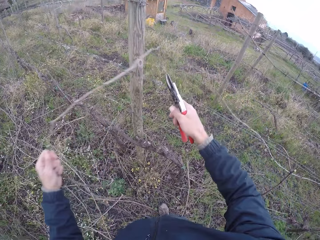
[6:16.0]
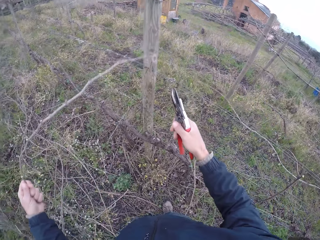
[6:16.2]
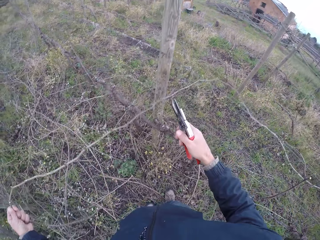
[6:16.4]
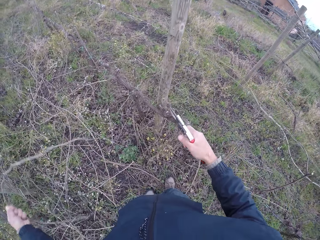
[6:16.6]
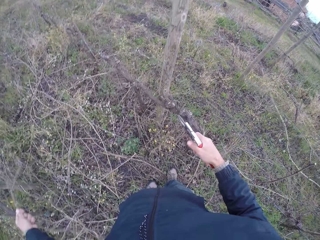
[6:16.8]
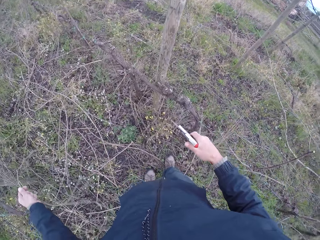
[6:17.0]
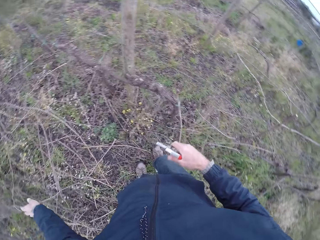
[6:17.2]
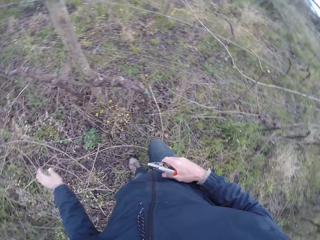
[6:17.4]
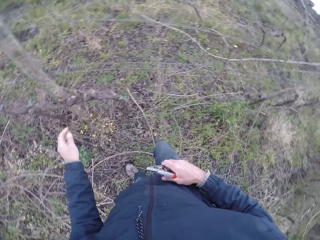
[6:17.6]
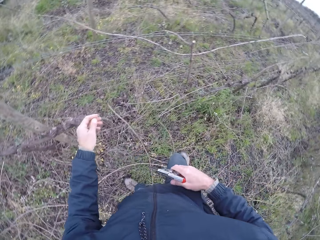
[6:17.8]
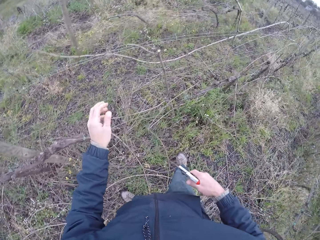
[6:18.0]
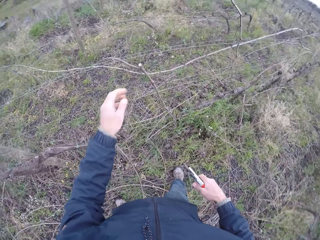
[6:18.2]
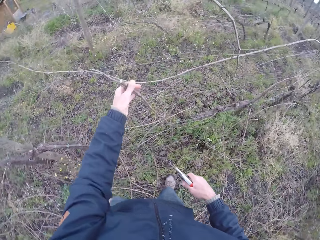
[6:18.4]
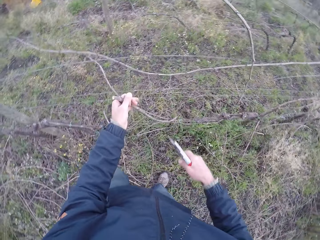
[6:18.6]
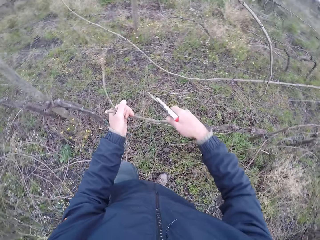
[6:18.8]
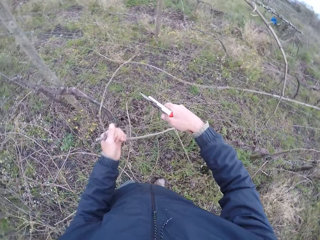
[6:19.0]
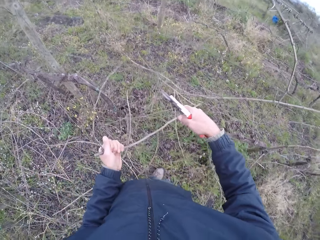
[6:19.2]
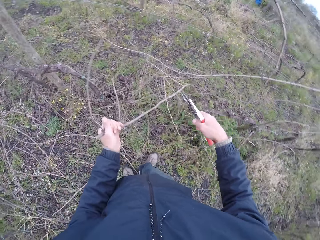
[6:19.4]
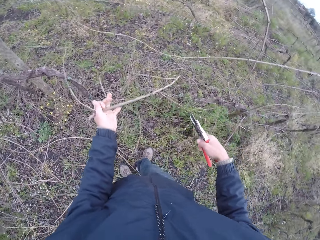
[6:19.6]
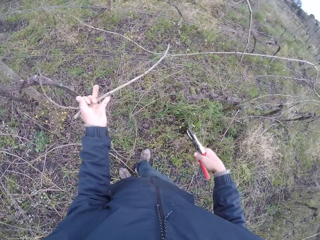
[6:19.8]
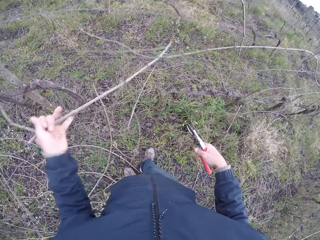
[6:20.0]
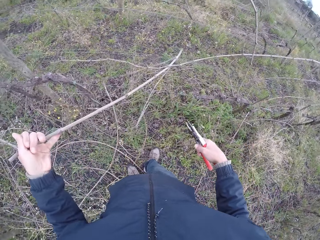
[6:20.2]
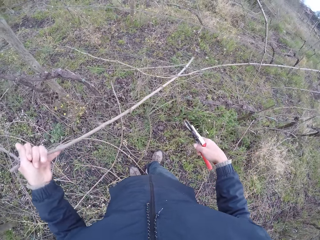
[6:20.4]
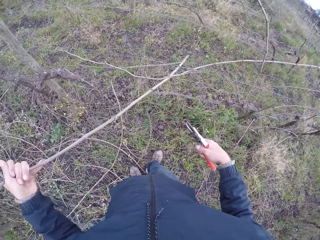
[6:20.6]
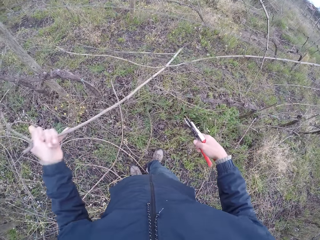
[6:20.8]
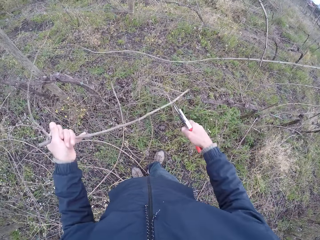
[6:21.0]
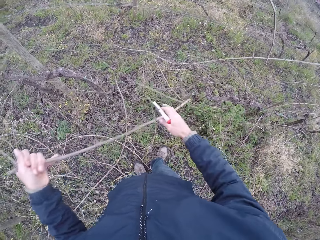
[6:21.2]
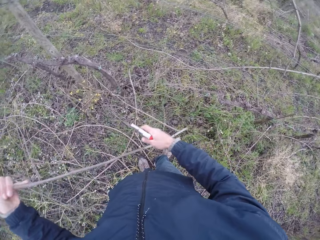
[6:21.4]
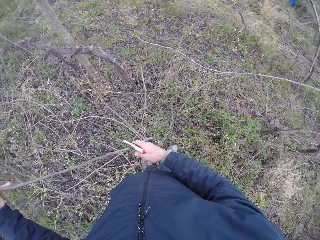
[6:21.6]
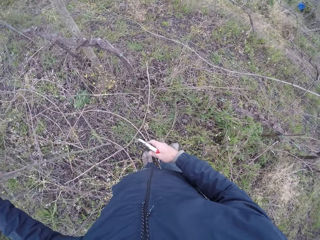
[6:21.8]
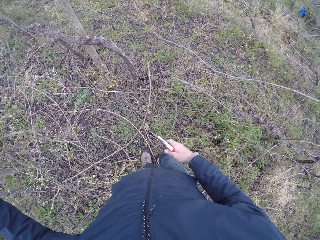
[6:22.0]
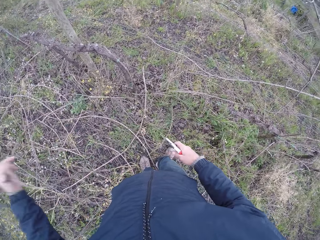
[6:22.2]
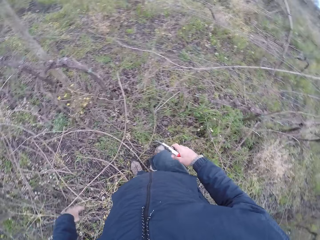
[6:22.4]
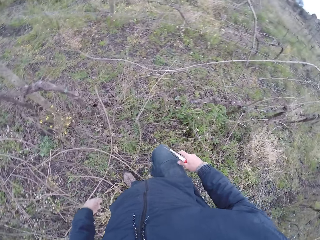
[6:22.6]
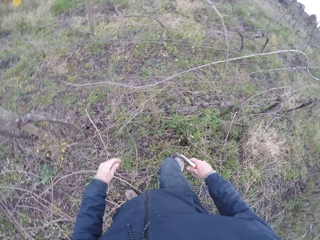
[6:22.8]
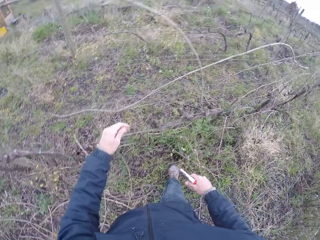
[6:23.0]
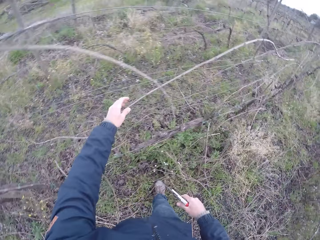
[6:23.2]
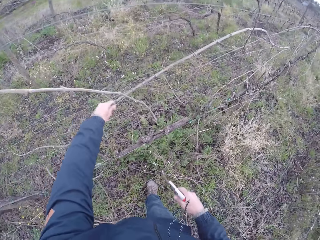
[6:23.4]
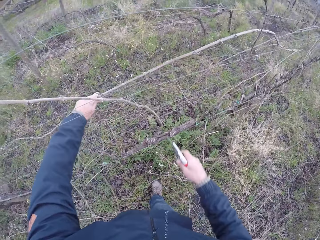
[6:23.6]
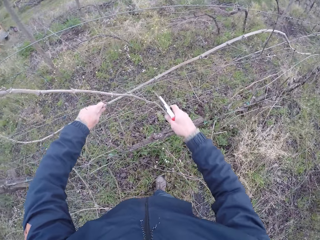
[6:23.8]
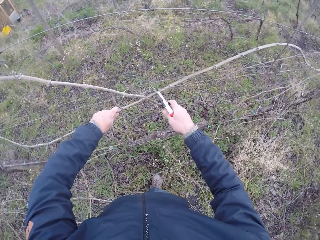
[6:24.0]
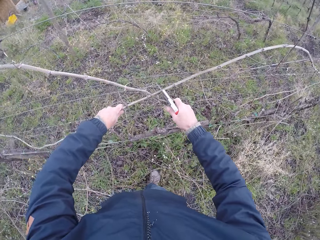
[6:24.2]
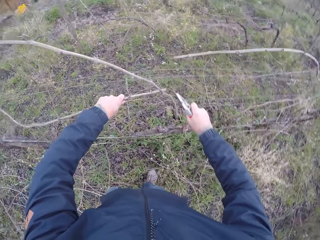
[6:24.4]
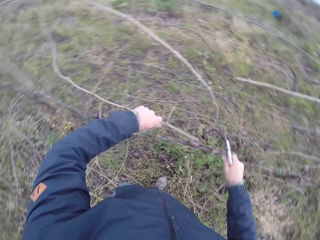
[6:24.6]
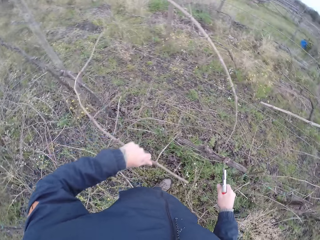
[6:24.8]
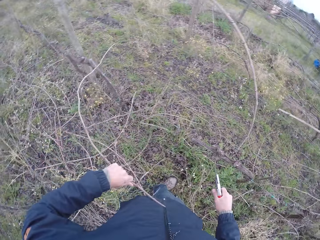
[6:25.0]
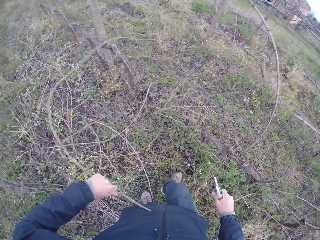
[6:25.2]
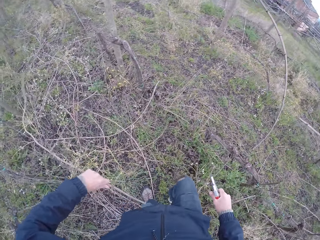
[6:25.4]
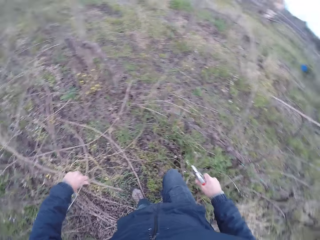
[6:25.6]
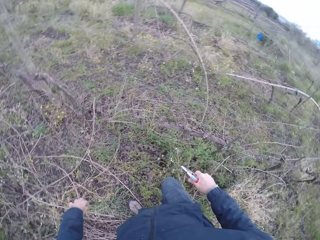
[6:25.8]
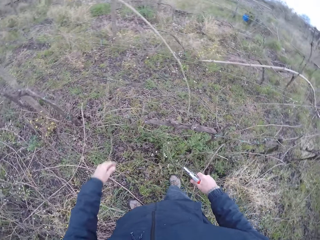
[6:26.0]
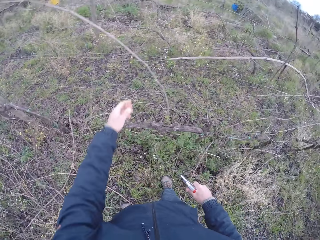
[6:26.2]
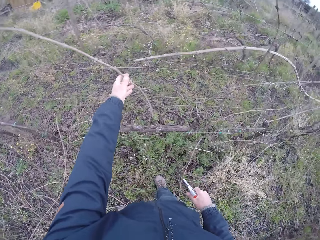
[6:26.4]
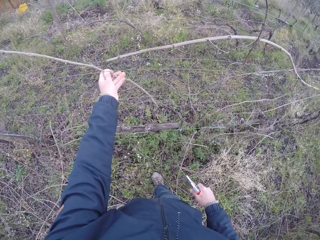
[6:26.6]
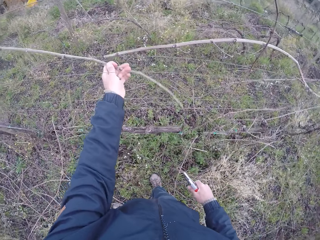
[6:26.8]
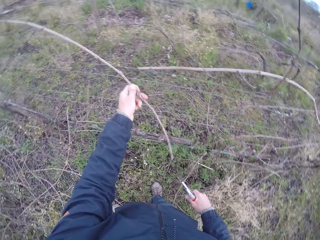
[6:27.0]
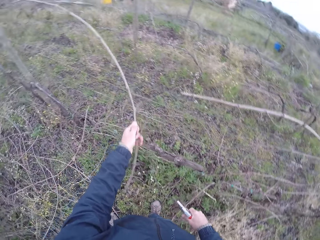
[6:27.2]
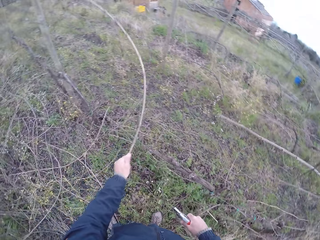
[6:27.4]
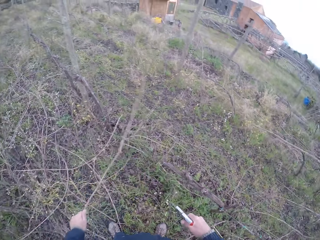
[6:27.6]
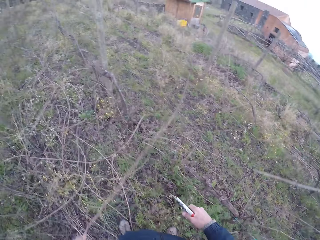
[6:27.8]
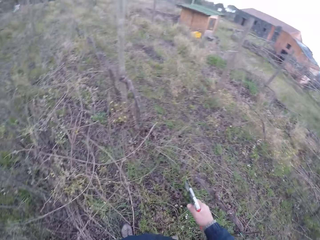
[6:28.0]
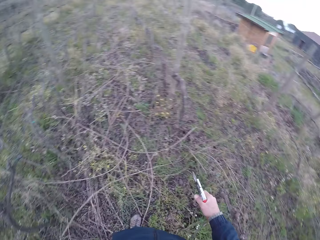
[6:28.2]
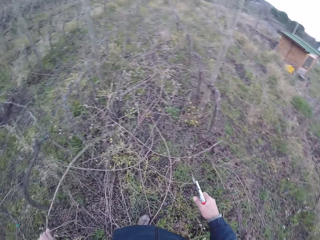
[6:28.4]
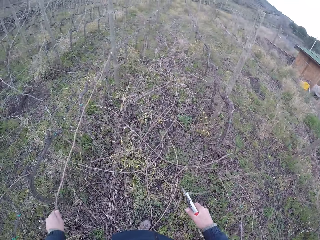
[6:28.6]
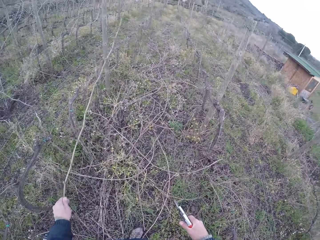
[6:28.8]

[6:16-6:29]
The camera wearer pulls the stick. He drops the twig in his left hand on the ground. He walks down. He holds a twig with his left hand. He removes the twig from a barbed fence with his left hand. He drops the twig in his left hand on the ground. He holds a twig with his left hand. He pulls the stick. He cuts the twig with the pair of pliers in his right hand. He pulls the stick. He drops the twig in his left hand on the ground. He holds a twig with his left hand.

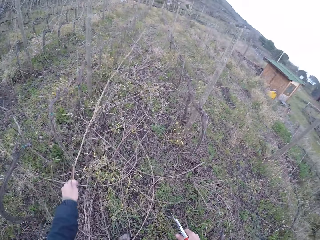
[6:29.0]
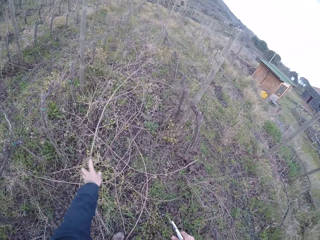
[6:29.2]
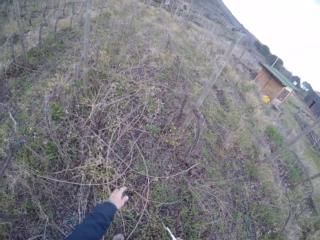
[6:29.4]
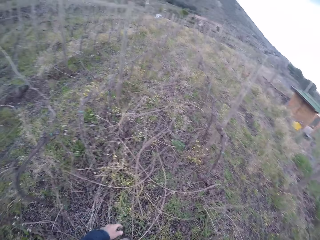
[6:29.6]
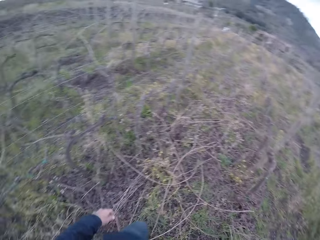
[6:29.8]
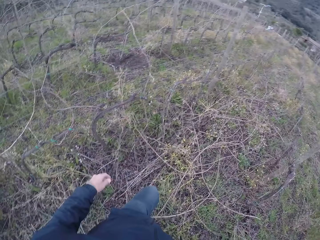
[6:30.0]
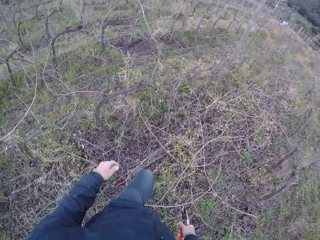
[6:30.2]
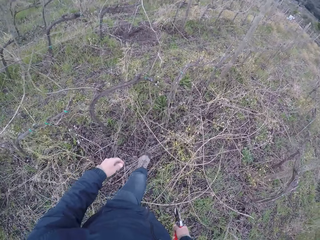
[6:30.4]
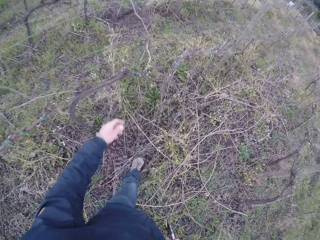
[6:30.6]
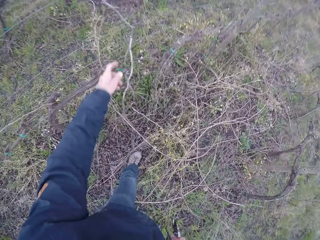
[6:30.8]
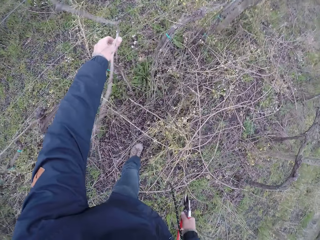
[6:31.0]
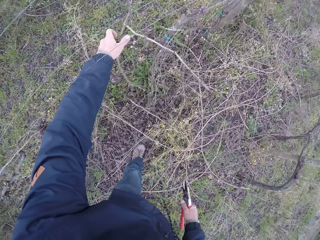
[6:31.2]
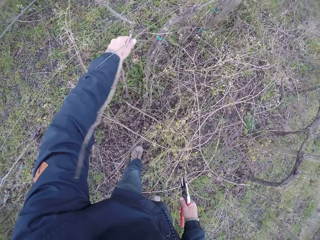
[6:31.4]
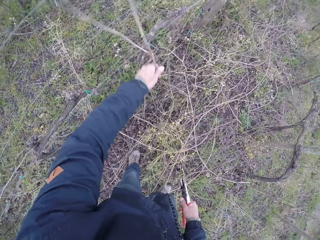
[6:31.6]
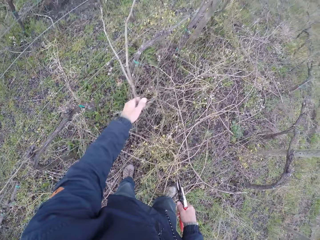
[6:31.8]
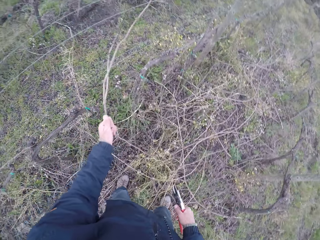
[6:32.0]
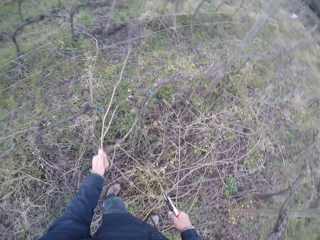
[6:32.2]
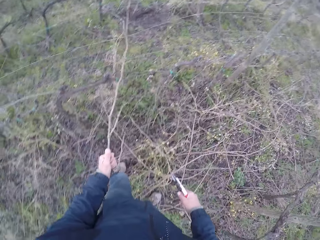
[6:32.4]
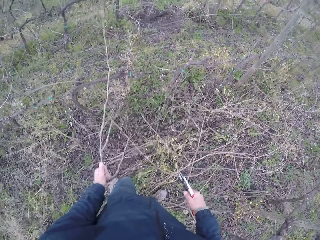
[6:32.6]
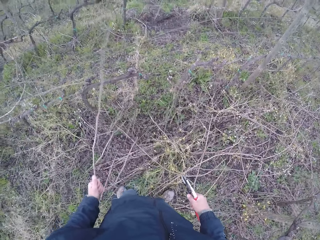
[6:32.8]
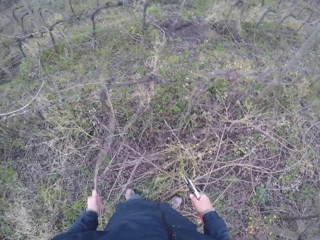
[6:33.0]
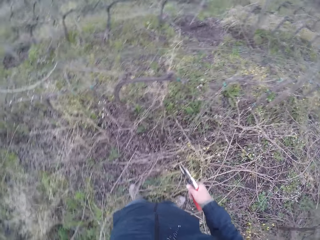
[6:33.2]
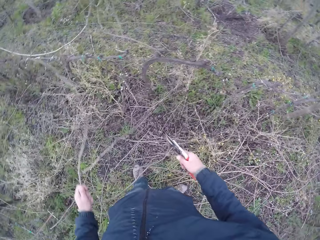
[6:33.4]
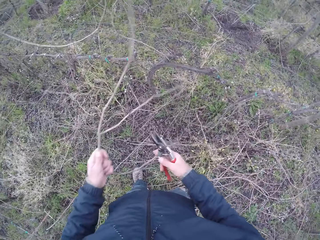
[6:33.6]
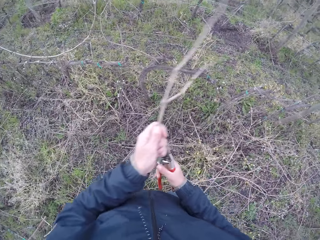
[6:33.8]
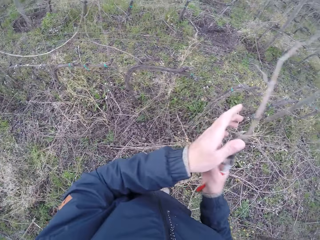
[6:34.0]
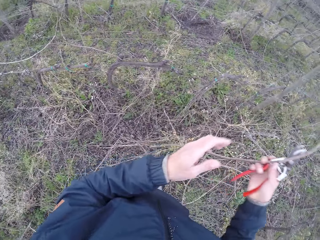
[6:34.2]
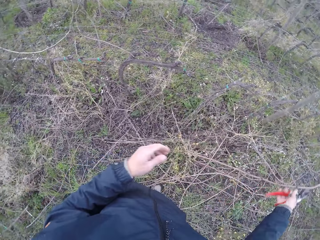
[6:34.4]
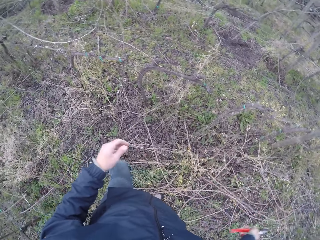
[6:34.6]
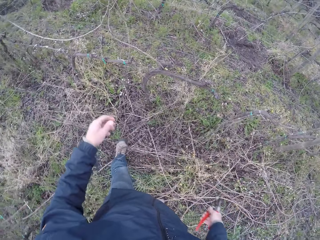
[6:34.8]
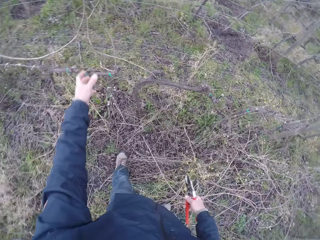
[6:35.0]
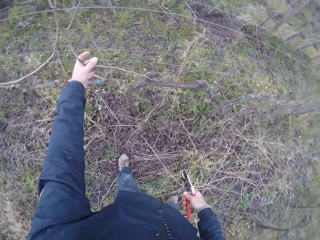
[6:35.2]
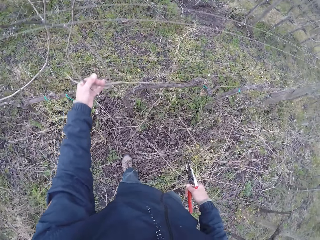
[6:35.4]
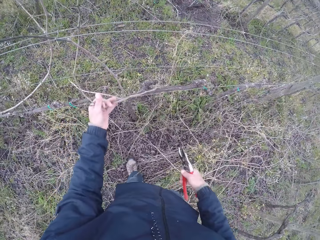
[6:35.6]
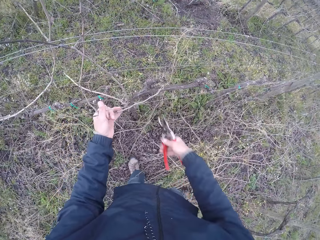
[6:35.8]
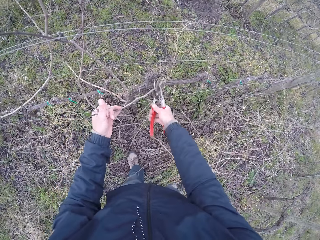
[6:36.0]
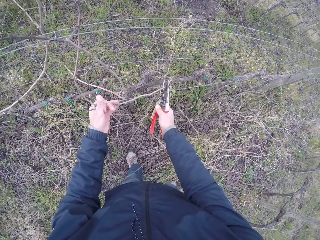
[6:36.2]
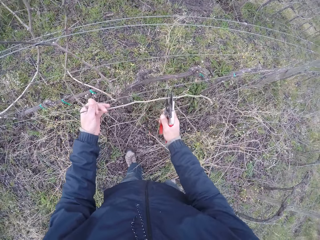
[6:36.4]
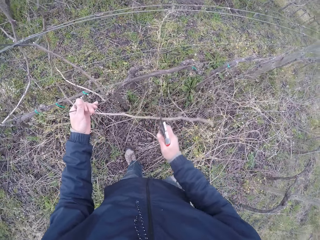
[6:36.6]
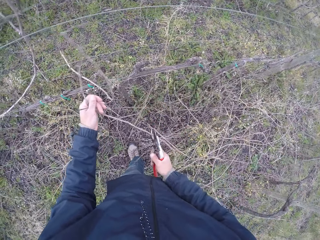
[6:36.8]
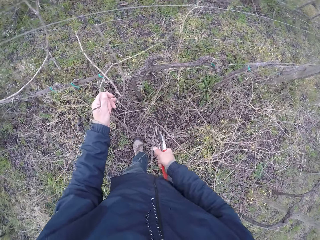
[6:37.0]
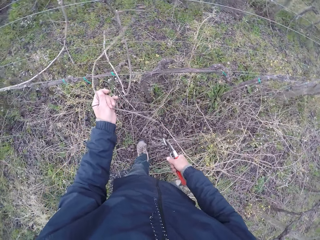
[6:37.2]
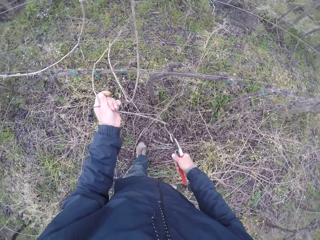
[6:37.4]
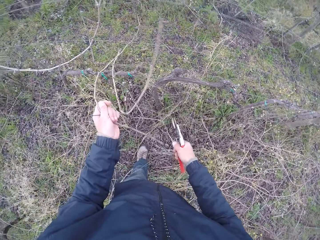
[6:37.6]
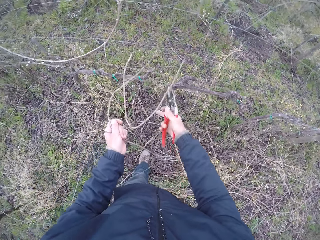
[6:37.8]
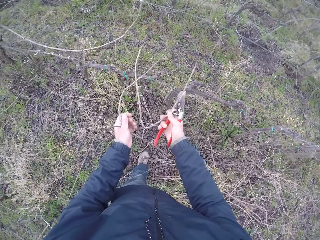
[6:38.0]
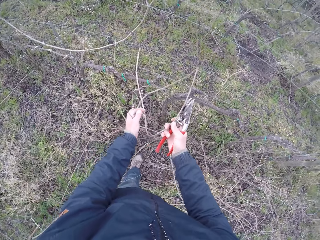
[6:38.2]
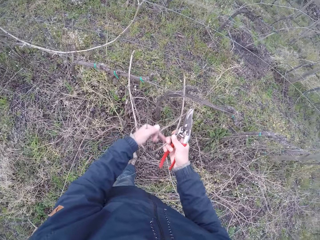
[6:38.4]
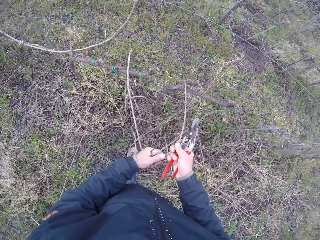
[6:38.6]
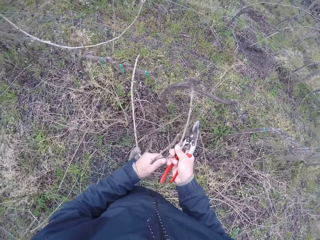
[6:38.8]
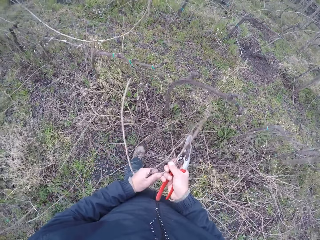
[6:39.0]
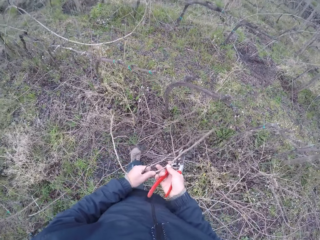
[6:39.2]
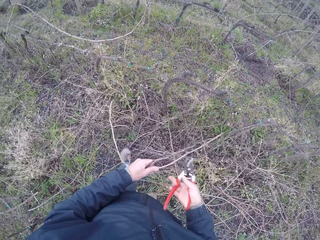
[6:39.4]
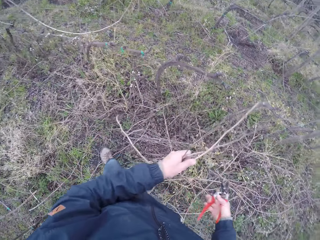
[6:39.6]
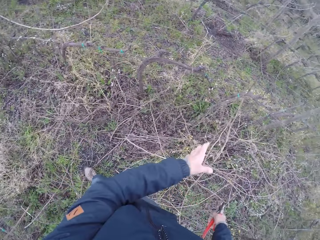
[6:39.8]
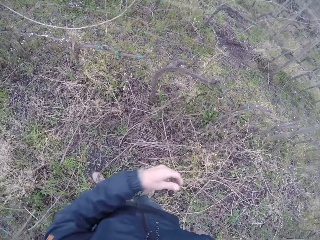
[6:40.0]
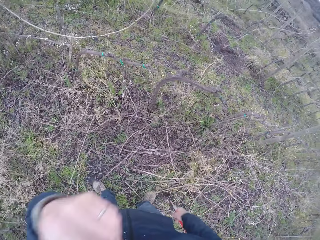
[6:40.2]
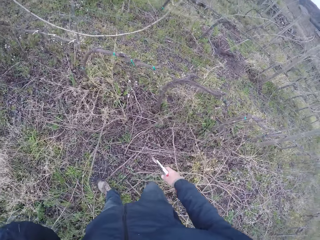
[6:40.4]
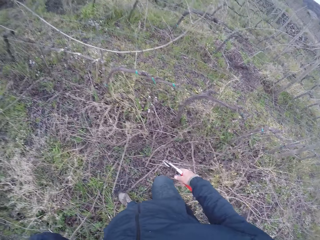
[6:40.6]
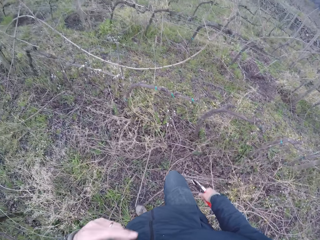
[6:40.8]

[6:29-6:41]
The camera wearer drops the twig in his left hand on the ground. He removes a twig from a barbed fence with both hands. He drops the sticks down. He holds a twig with his left hand. He cuts the twig with the pair of pliers in his right hand. He removes the twig from the barbed fence with both hands. He drops the twig on the ground.
